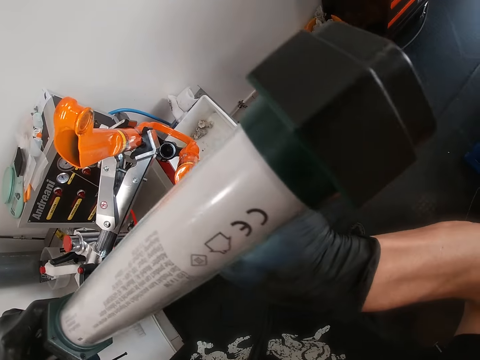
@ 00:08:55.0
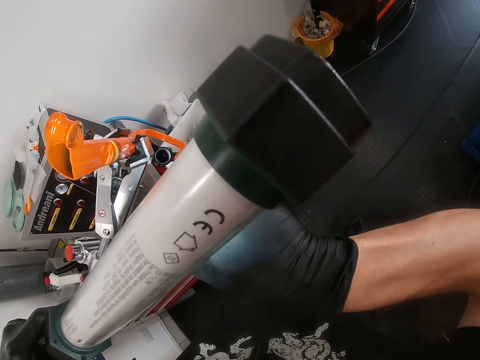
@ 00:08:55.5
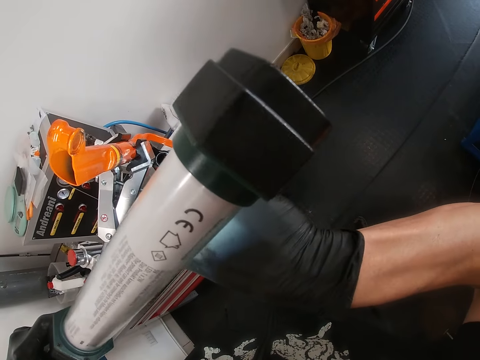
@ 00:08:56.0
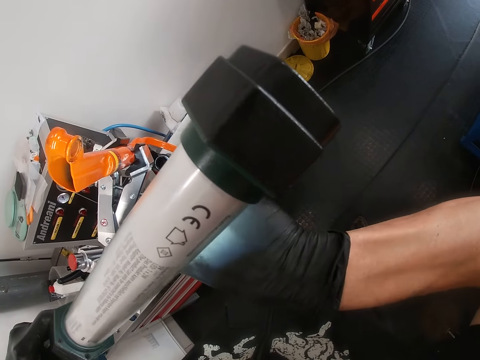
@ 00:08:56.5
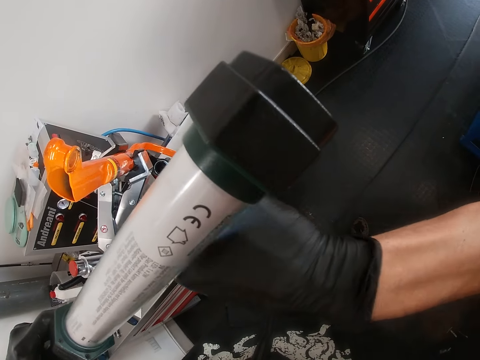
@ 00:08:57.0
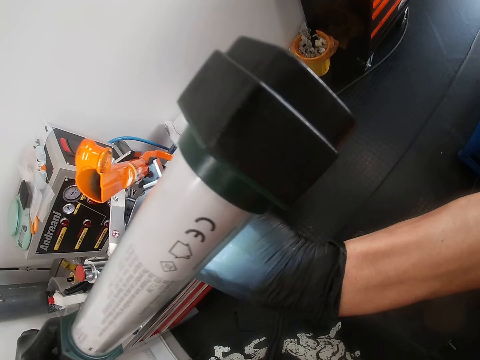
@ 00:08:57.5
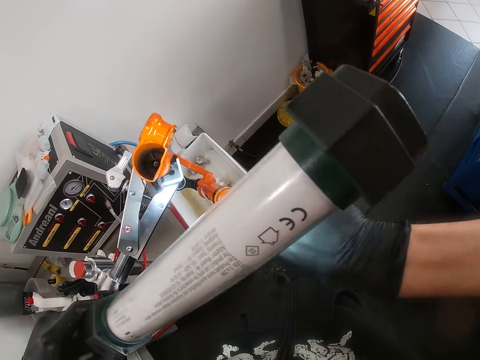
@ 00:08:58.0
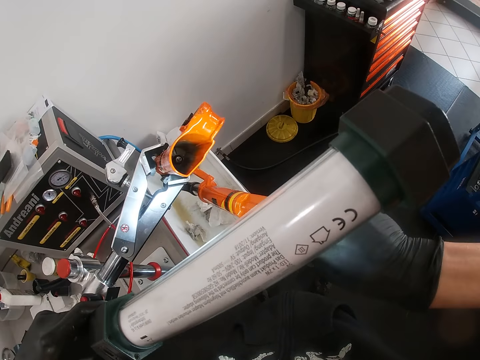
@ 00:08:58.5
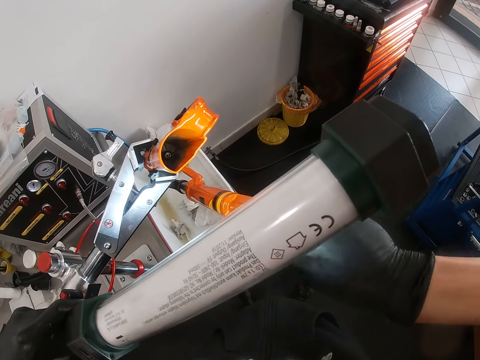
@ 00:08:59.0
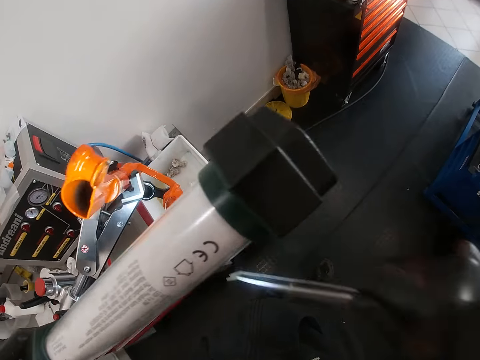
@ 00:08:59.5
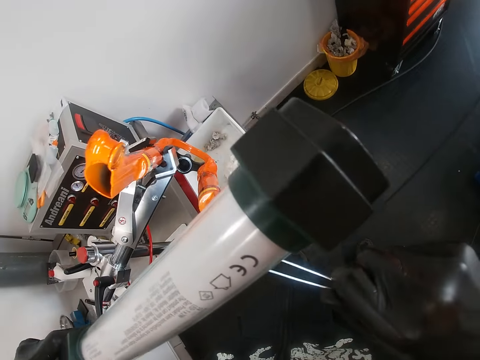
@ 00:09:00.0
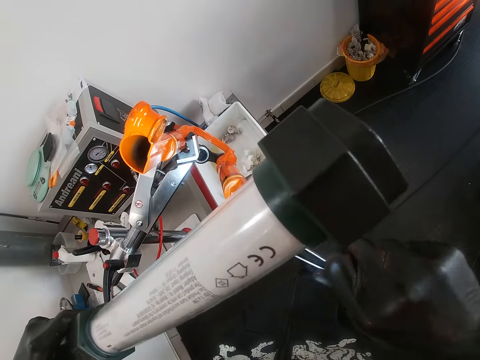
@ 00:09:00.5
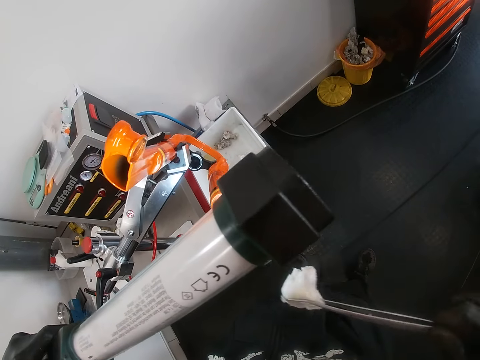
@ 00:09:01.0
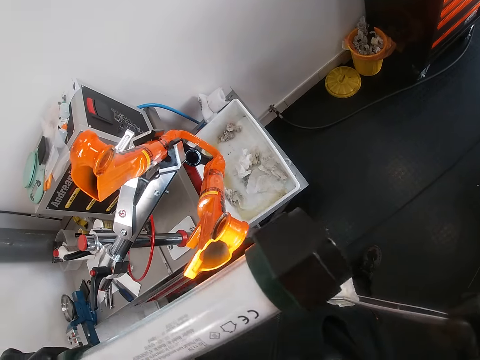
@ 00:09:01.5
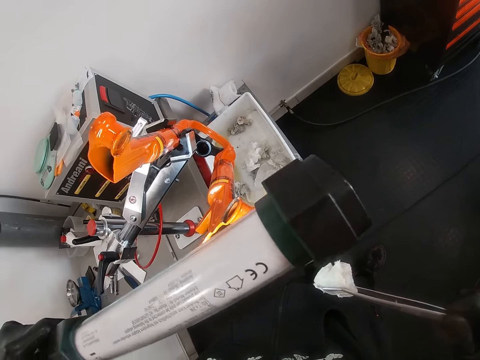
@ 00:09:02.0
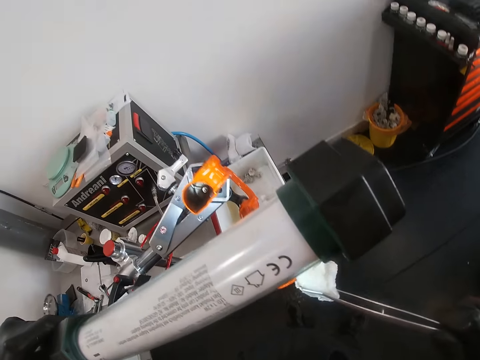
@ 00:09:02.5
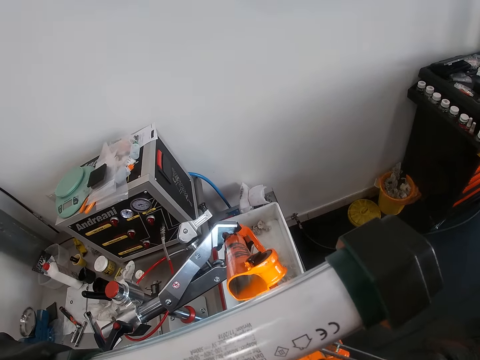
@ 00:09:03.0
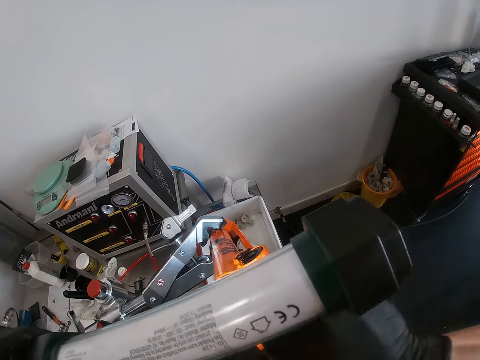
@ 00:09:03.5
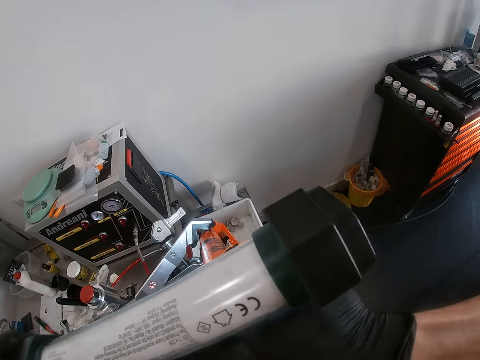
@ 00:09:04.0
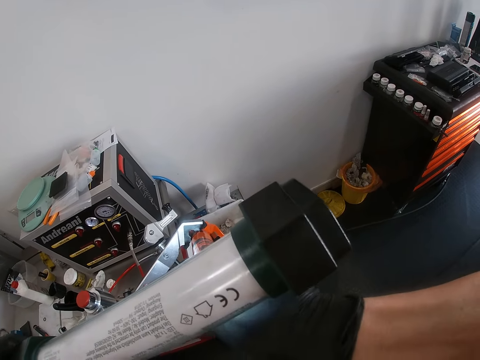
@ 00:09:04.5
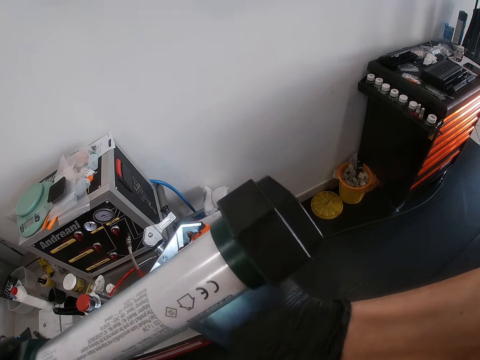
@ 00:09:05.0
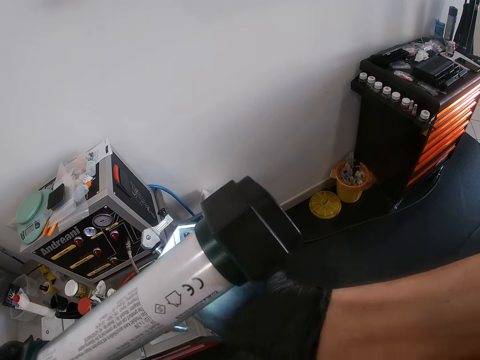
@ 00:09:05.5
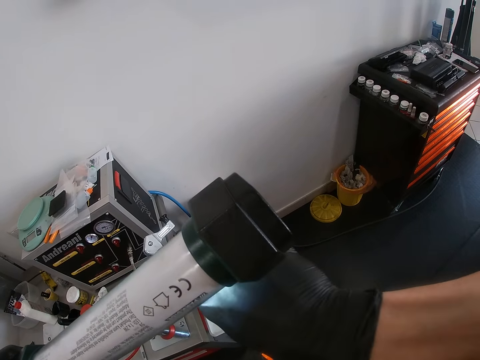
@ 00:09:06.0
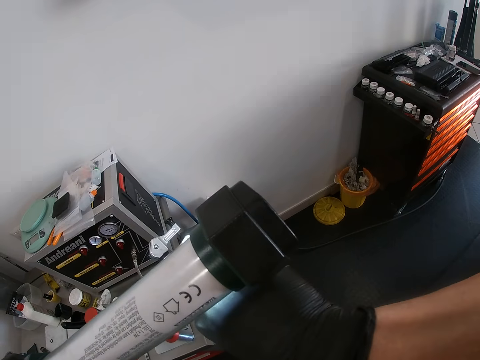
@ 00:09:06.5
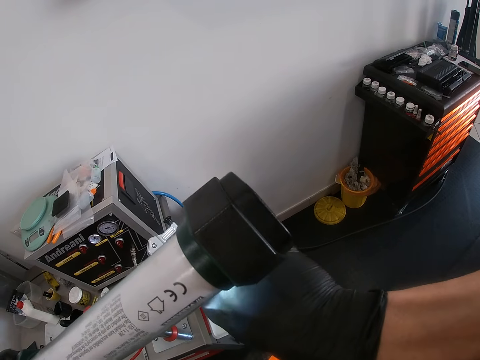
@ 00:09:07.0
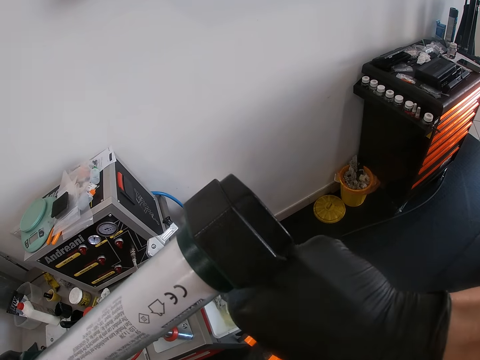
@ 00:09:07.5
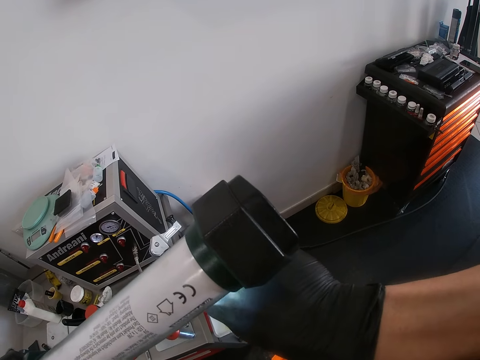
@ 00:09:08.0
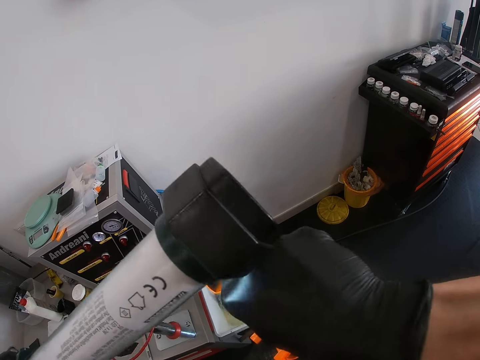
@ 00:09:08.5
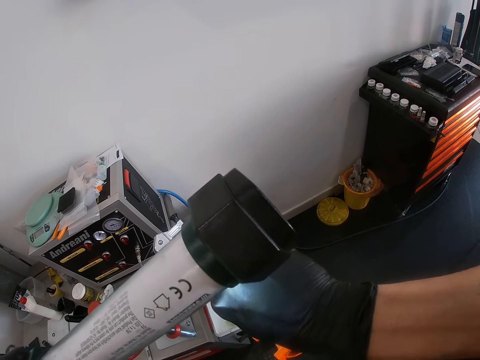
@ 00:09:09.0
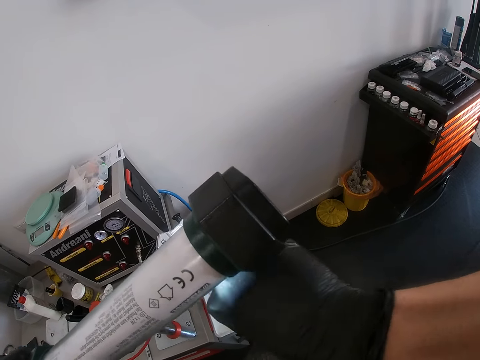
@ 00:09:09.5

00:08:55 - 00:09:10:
The camera wearer removes the piece of tissue paper and tweezer from the bicycle frame with his right hand. He cleans inside the bicycle frame with the piece of tissue paper and tweezer with his right hand. He puts the tissue paper in the fork.

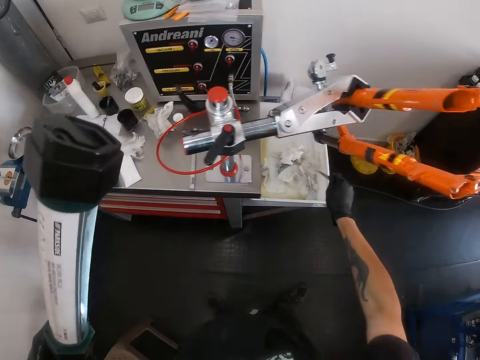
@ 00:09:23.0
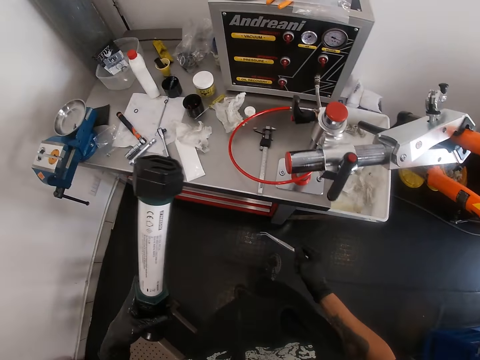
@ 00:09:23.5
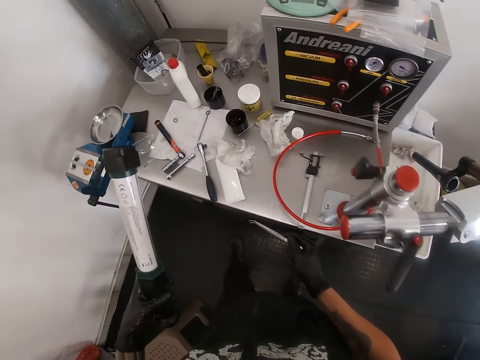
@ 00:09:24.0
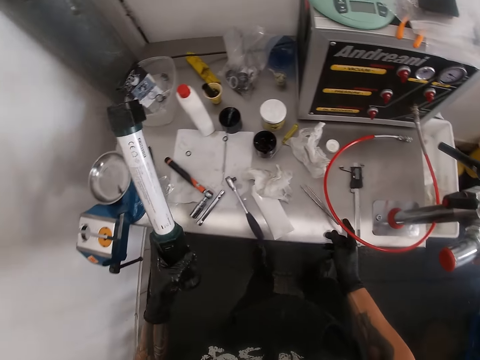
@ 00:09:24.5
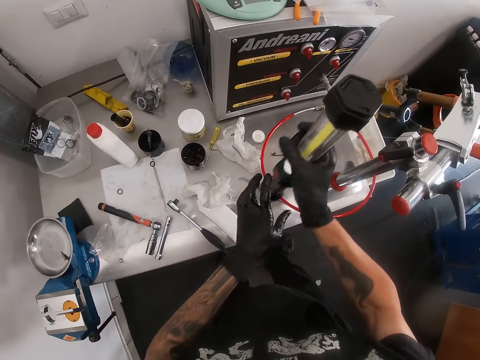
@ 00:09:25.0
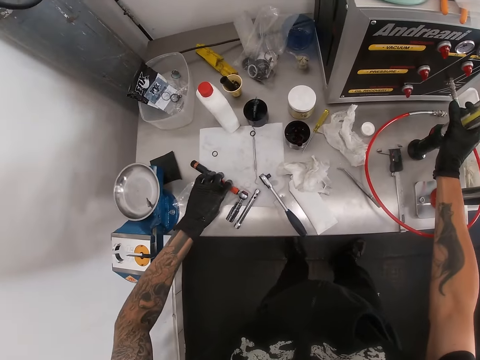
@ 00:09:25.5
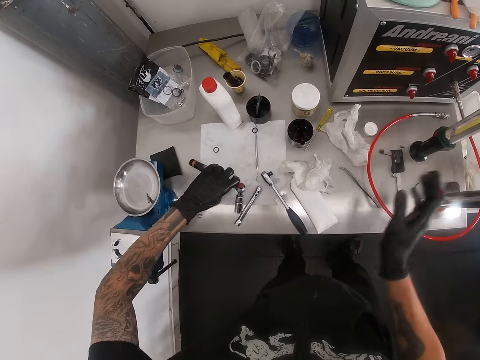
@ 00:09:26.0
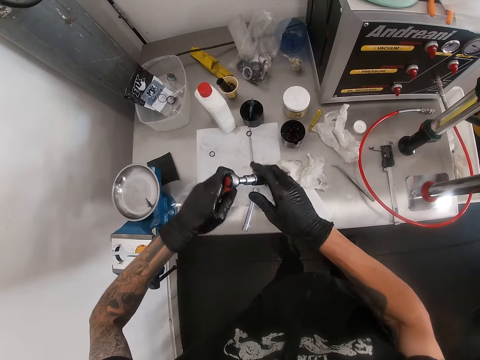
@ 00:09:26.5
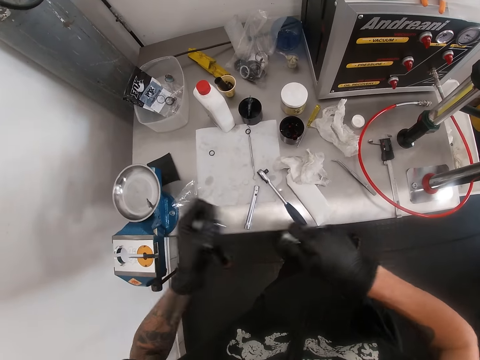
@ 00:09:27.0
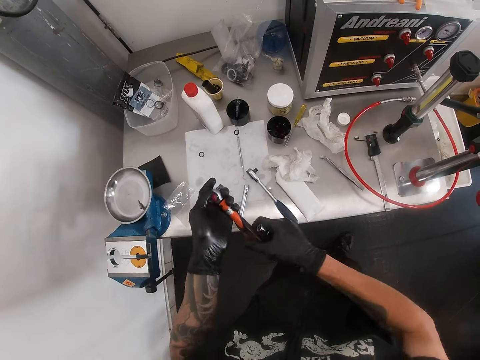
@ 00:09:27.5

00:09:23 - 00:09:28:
The camera wearer drops the cotton on a workbench with his right hand. He places the paper towel on the table. He places the tweezer on the workbench with his right hand. He passes the lamp from his left hand to his right hand. He places the lamp in his right hand on the workbench. He picks a torque wrench from the workbench with his left hand. He detaches a socket from the torque wrench with his right hand.

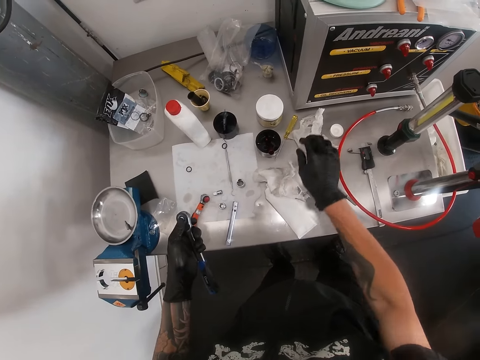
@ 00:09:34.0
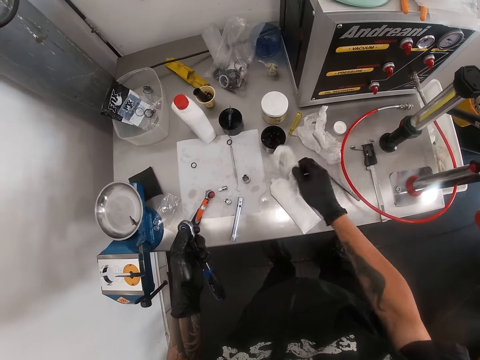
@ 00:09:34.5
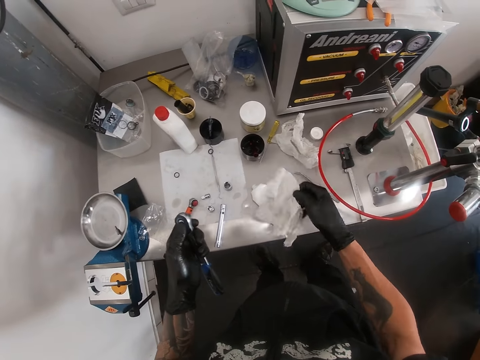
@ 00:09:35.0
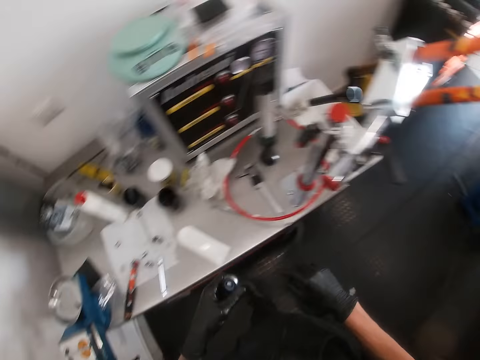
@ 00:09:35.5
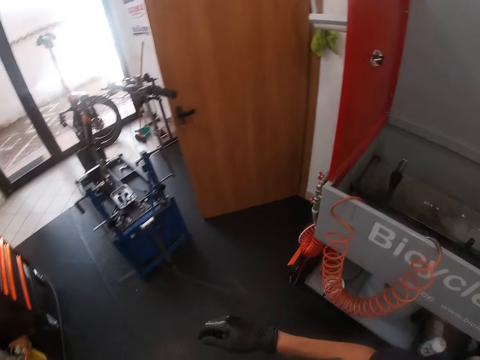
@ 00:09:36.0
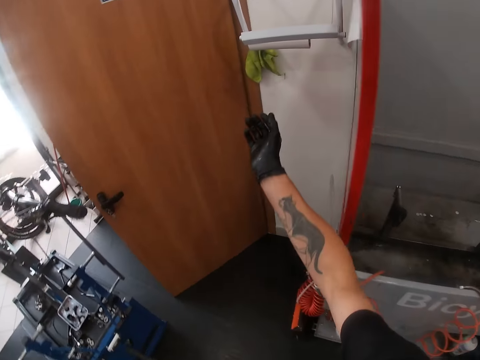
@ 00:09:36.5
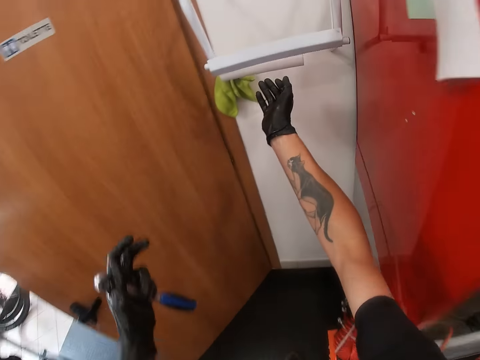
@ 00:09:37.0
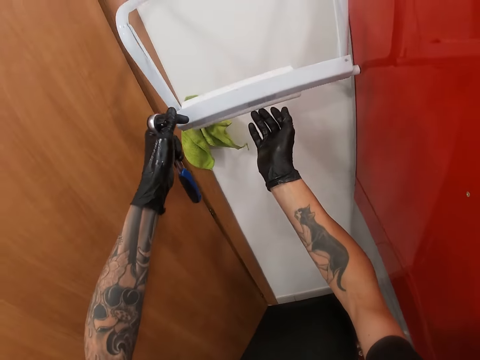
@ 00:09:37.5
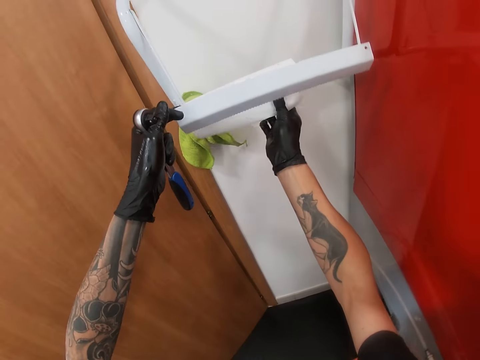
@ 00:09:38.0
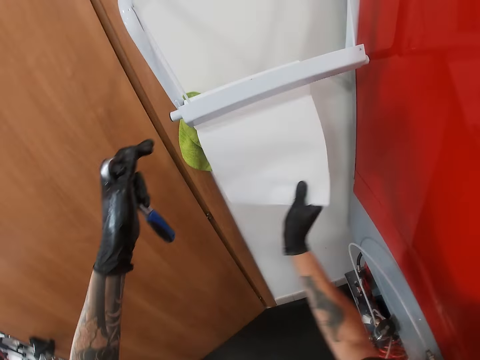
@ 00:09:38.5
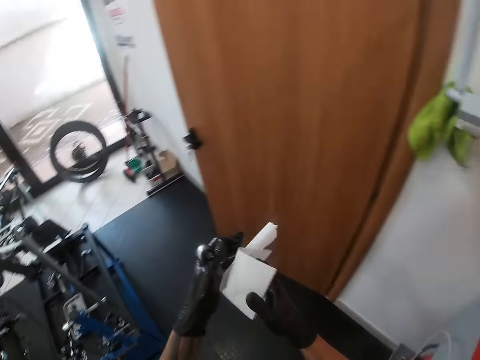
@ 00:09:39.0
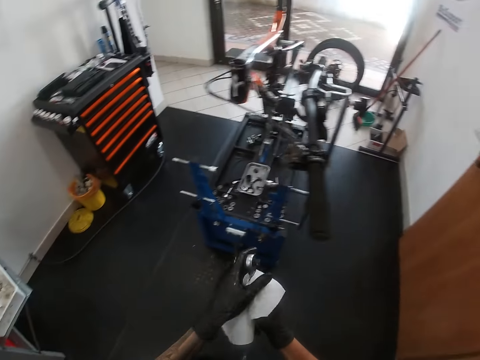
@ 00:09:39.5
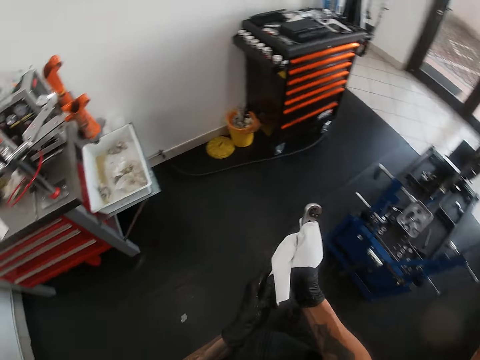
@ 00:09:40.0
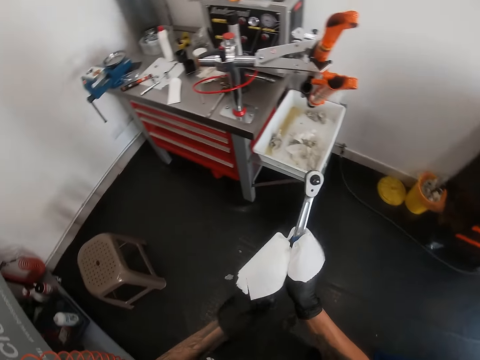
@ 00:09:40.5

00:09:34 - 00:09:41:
The camera wearer picks a tissue paper from the table with his right hand. He drops the tissue paper on the workbench with his right hand. He walks towards a tissue paper roll. He pulls a tissue paper from the tissue paper roll with his right hand. He holds a tissue paper holder with his left hand. He tears a piece of tissue paper from the tissue paper roll with his right hand. He cleans the torque wrench in his left hand with the tissue paper in his right hand. He walks towards the workbench.
